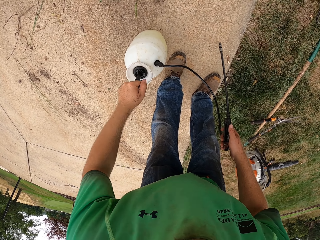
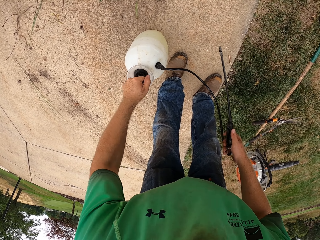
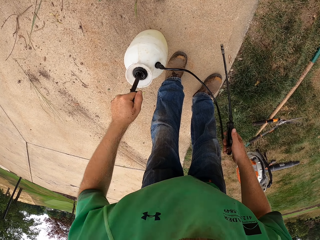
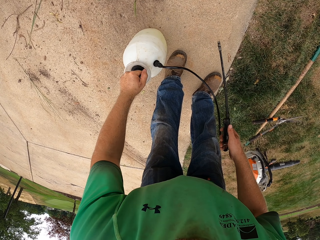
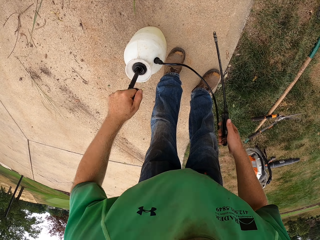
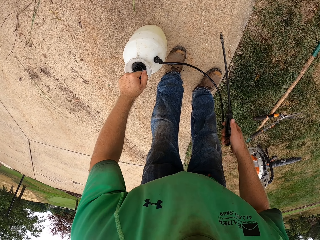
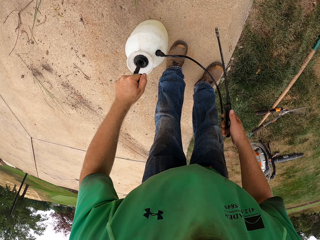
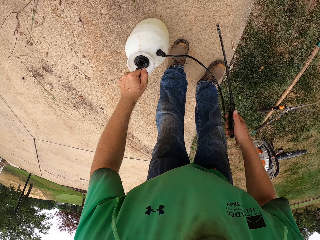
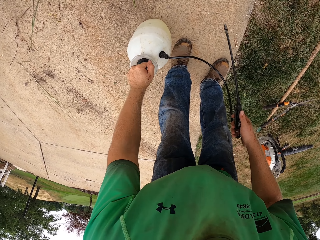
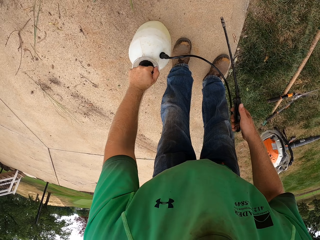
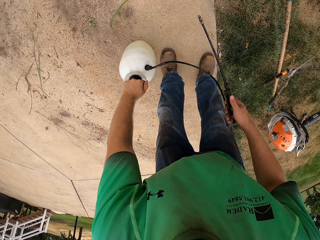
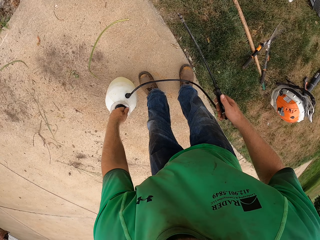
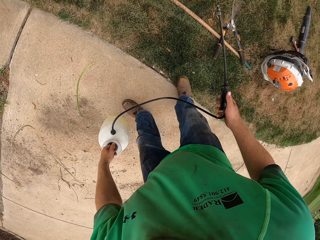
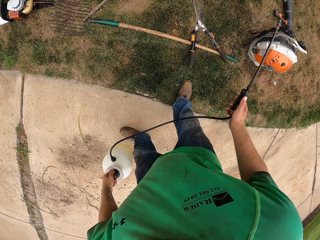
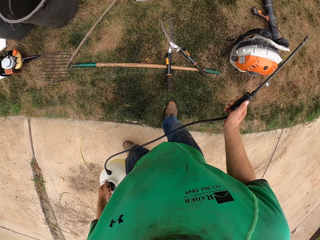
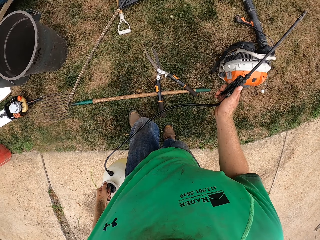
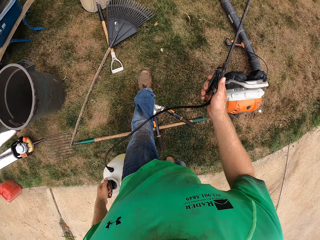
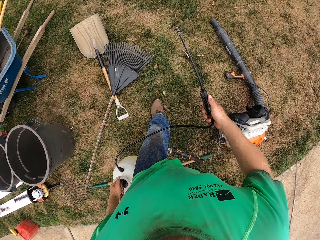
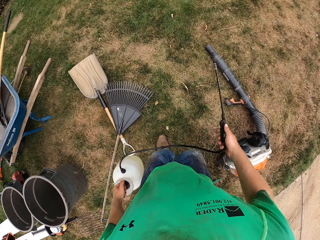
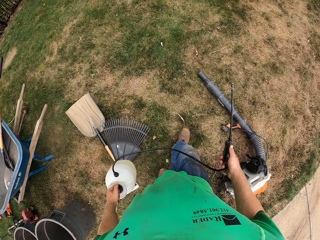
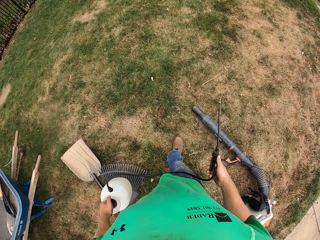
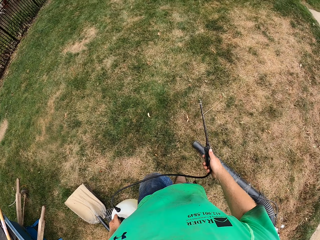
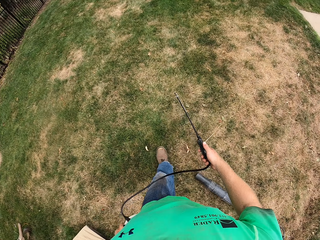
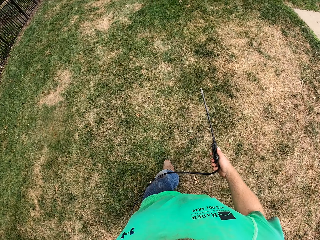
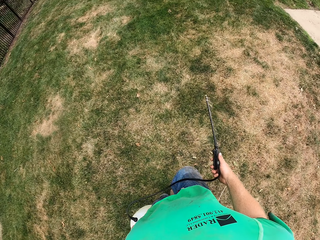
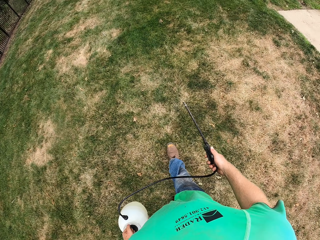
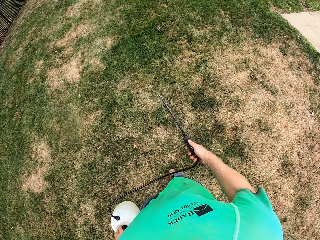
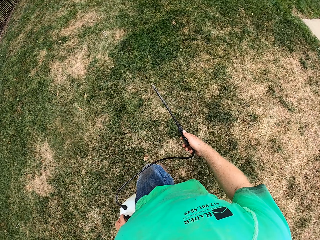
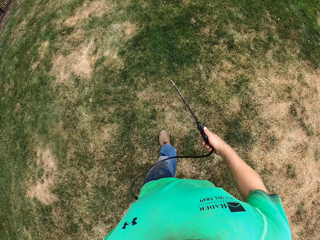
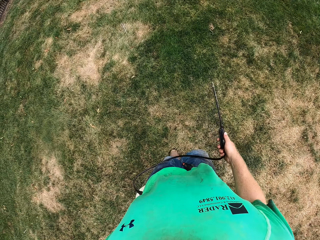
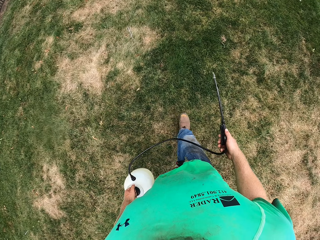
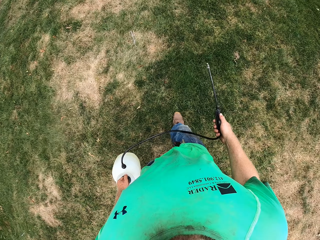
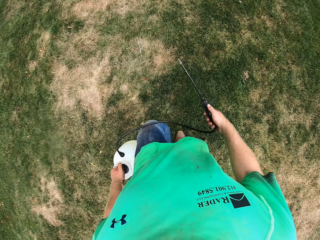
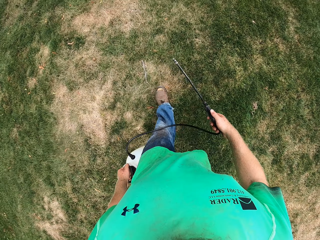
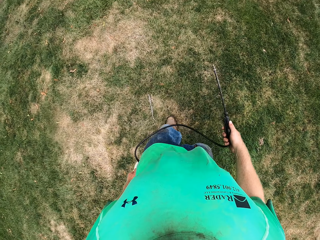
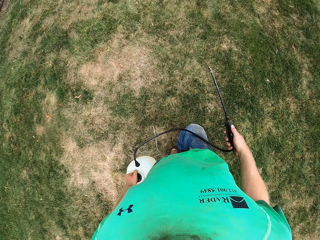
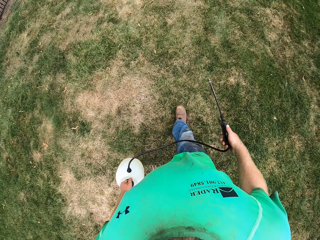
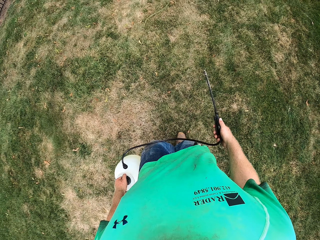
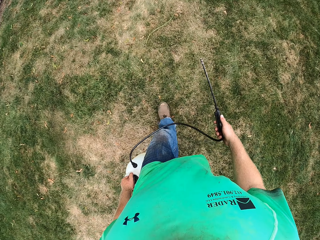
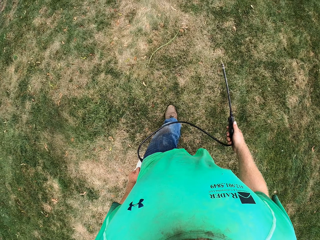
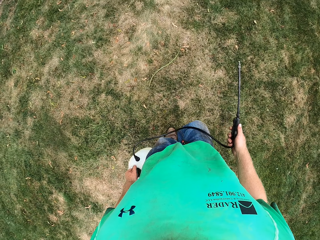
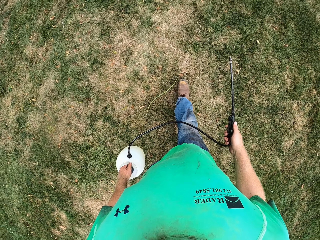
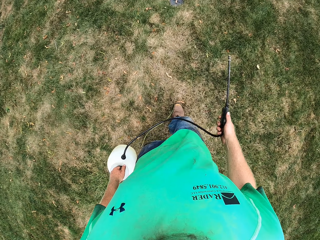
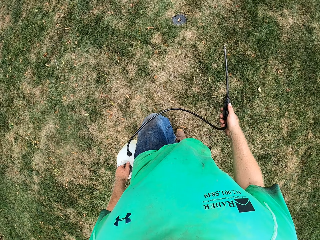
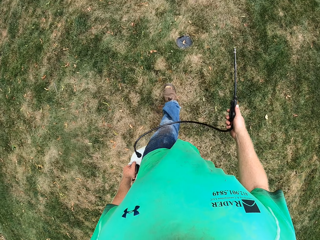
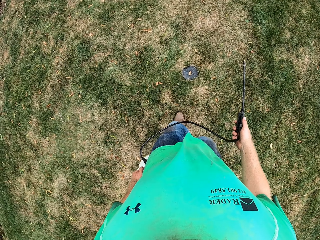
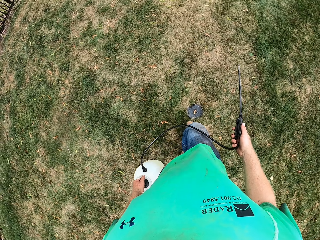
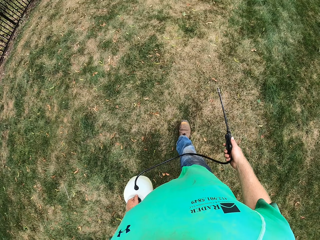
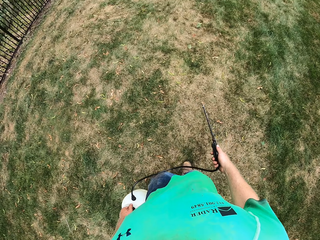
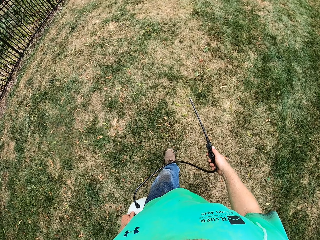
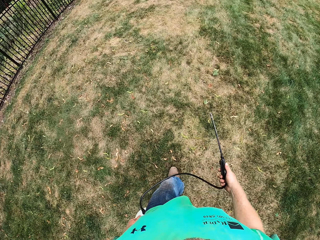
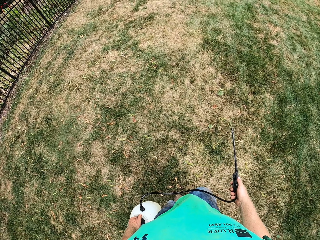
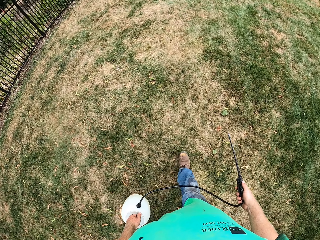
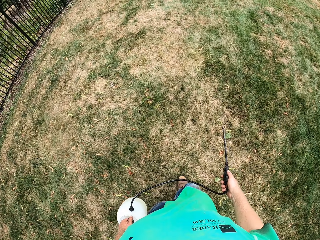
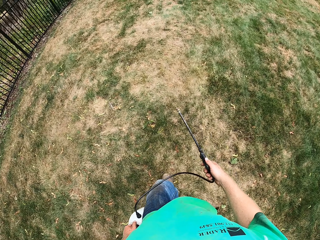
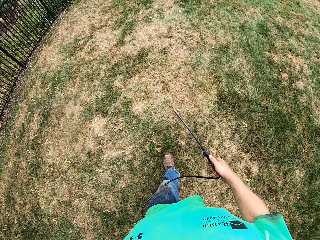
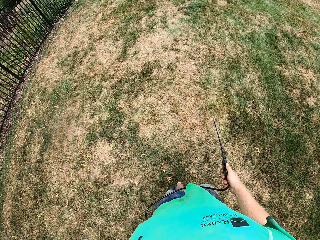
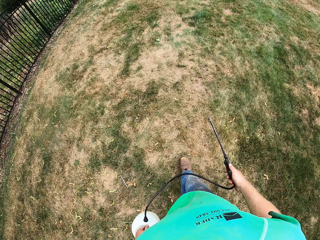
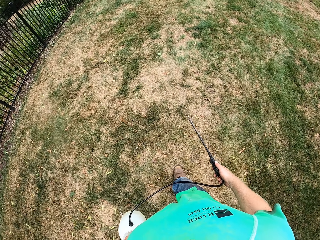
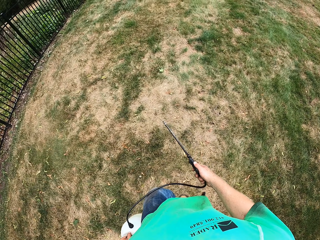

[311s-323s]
The camera wearer picks up the pressure sprayer from the ground with his left hand. He sprays the grass with the hose in his right hand and the pressure sprayer in his left hand. He carries the portable sprayer and walks around.

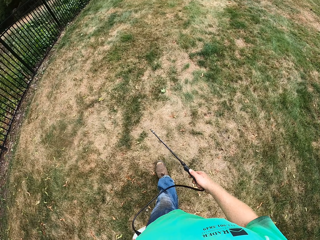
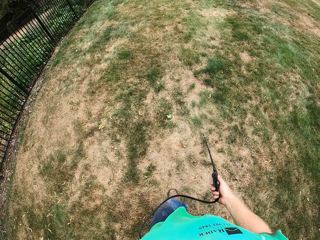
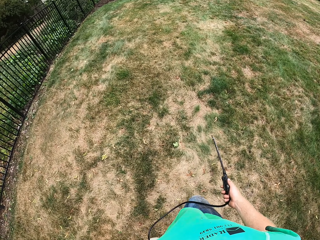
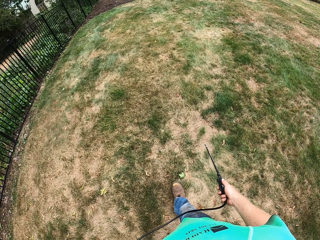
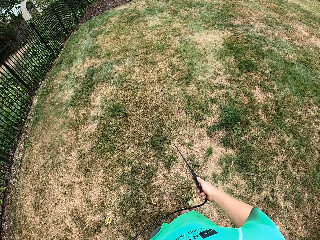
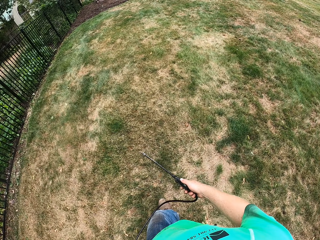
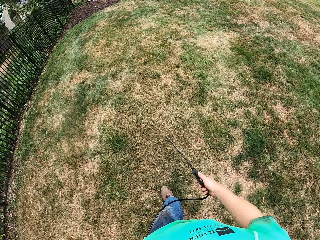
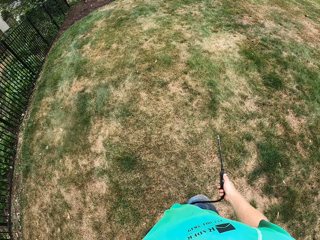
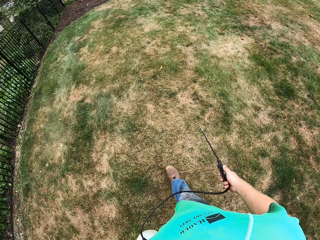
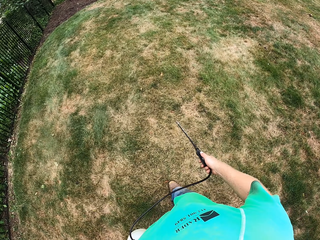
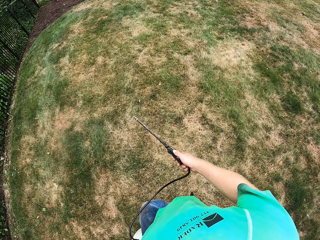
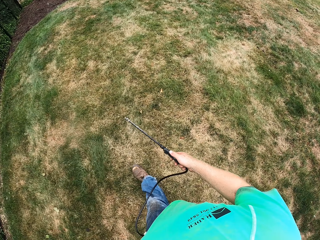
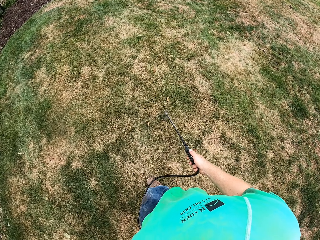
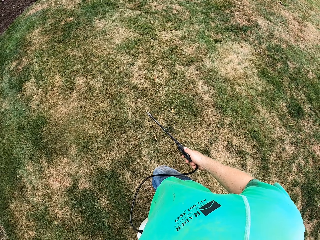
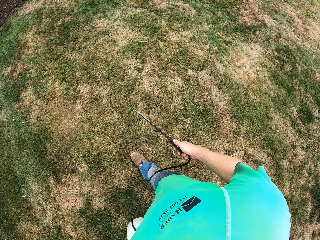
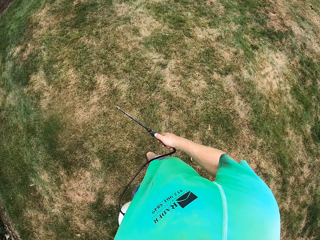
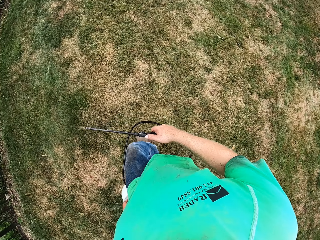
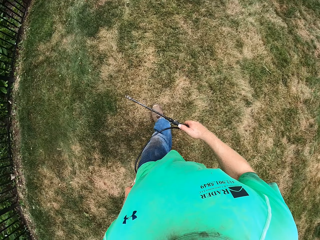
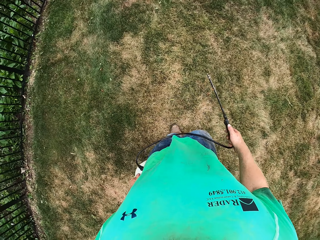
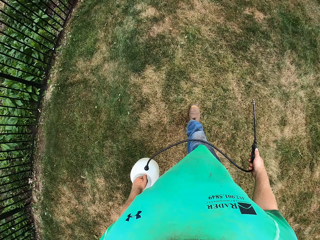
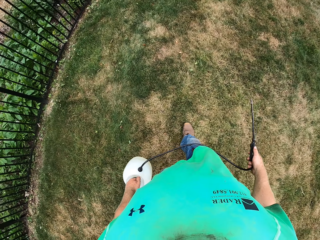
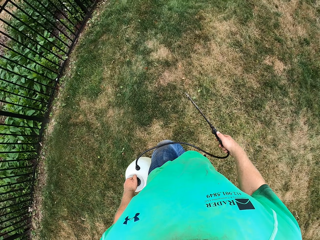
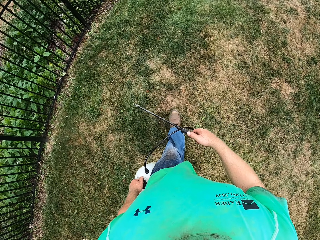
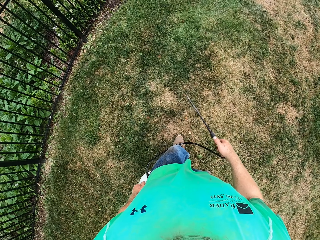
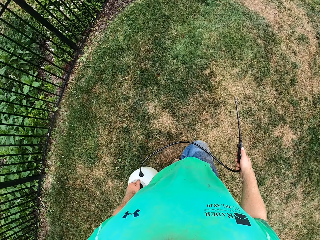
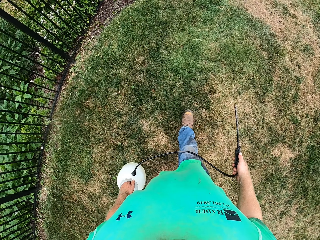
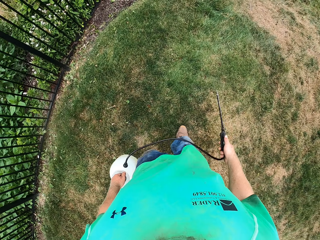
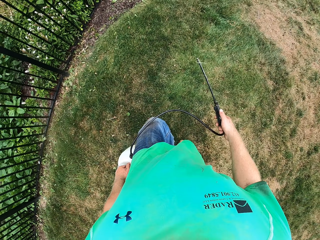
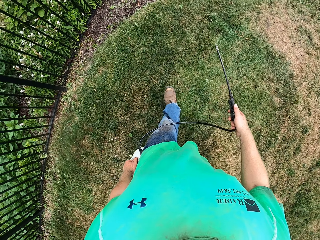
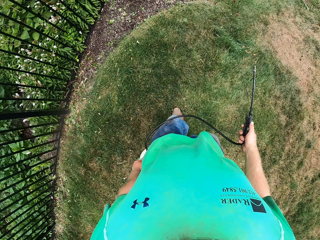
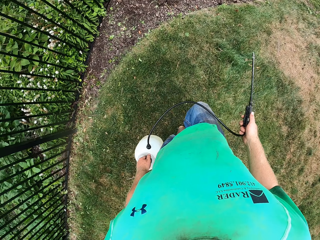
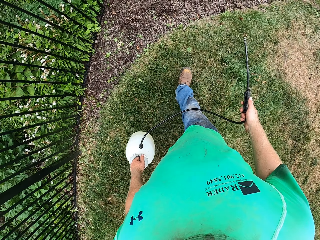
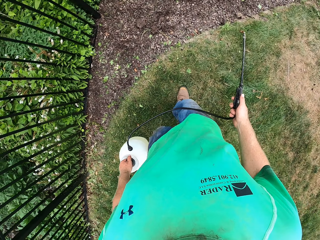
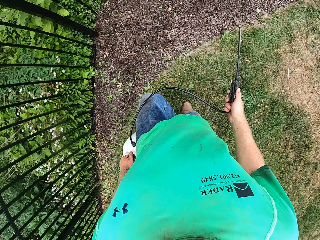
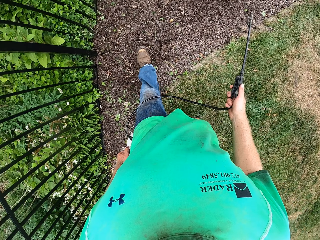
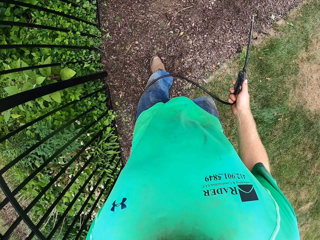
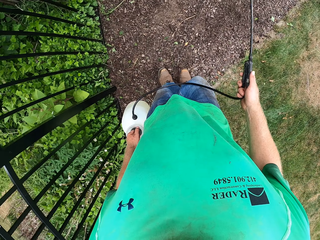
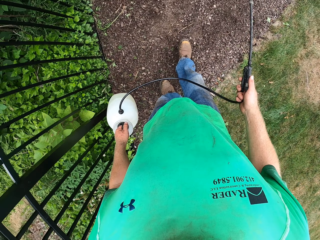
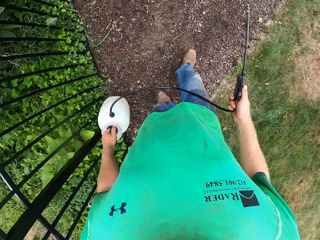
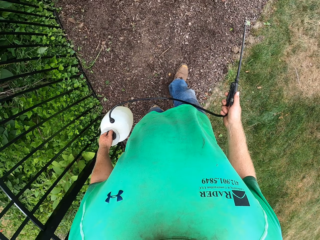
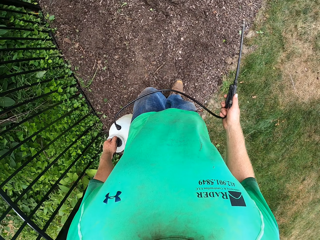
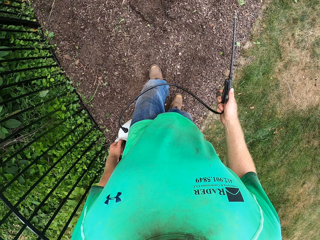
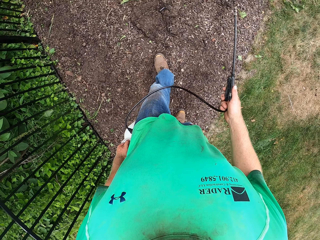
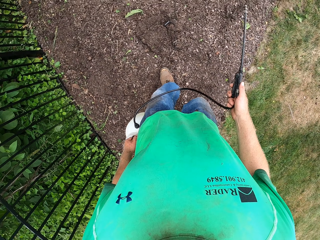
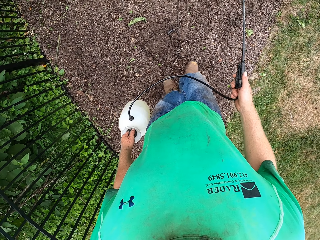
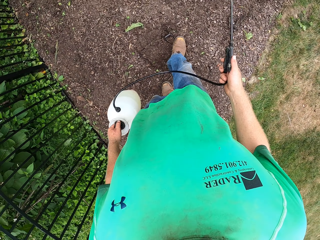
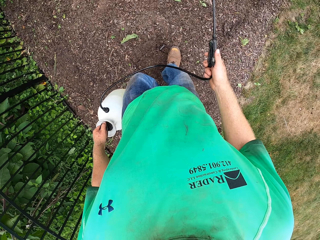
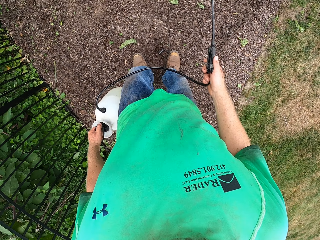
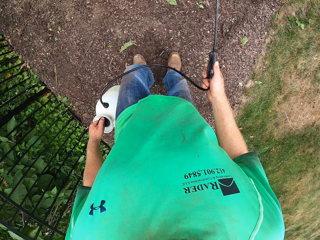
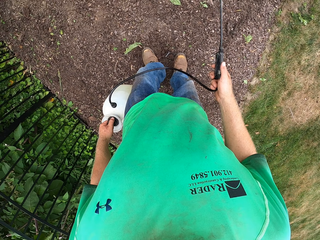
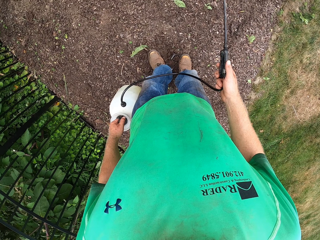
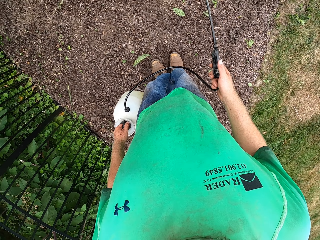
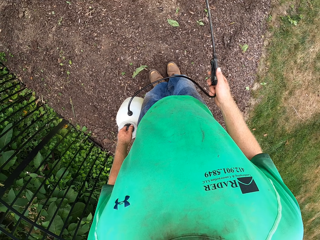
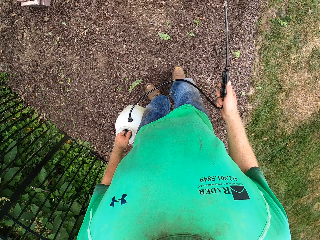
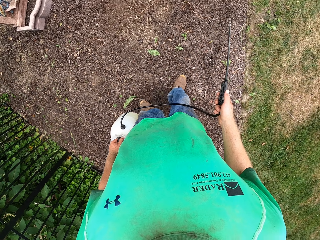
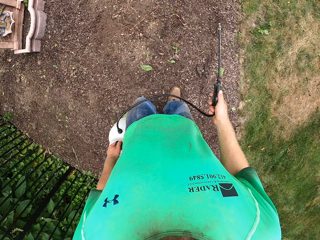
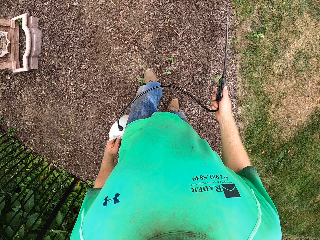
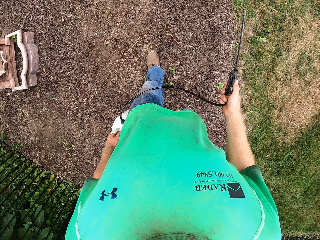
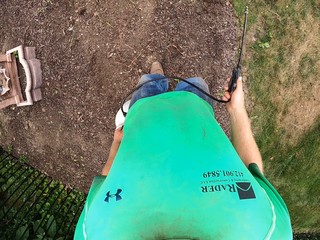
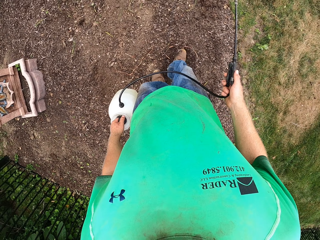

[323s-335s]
The camera wearer stomps both feet on the ground.
